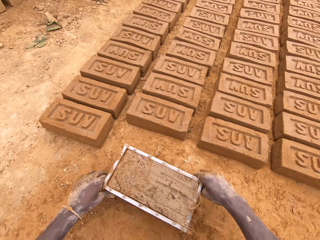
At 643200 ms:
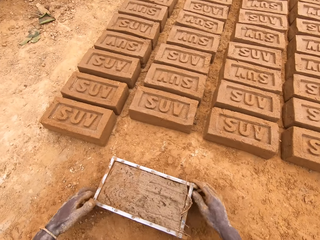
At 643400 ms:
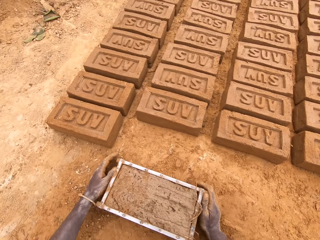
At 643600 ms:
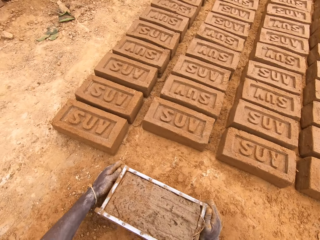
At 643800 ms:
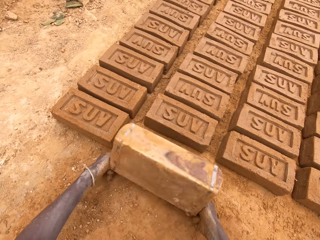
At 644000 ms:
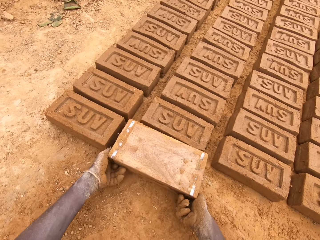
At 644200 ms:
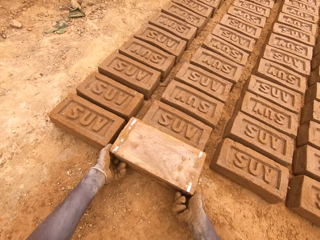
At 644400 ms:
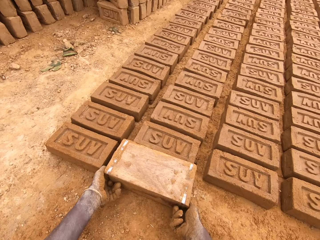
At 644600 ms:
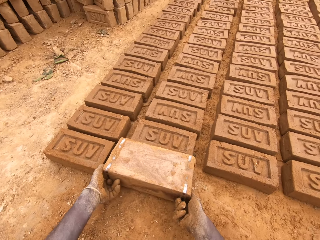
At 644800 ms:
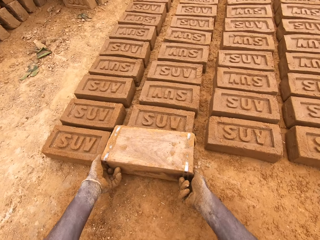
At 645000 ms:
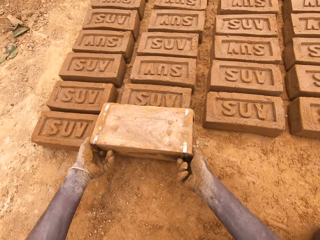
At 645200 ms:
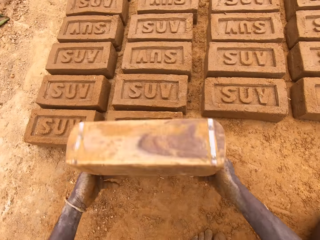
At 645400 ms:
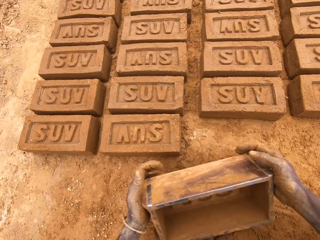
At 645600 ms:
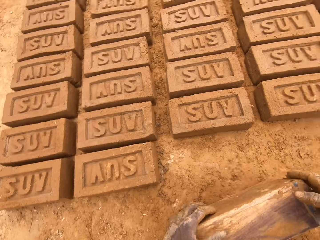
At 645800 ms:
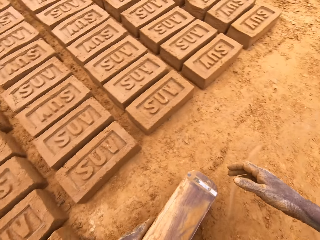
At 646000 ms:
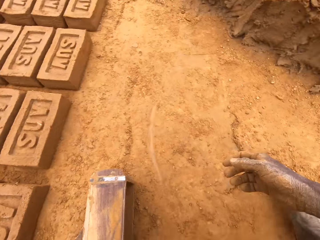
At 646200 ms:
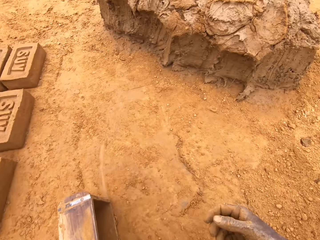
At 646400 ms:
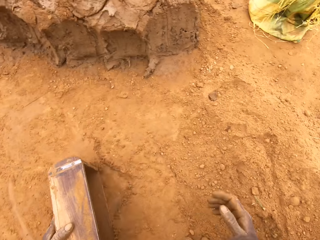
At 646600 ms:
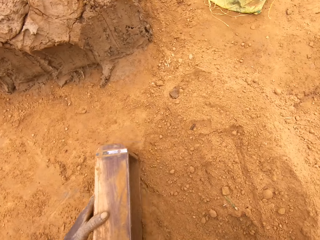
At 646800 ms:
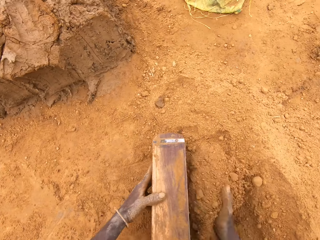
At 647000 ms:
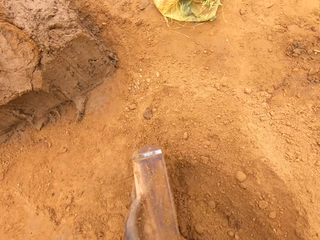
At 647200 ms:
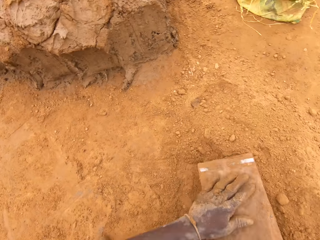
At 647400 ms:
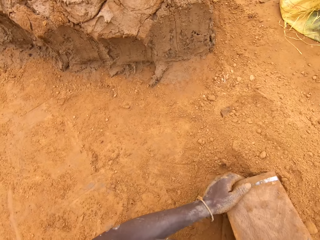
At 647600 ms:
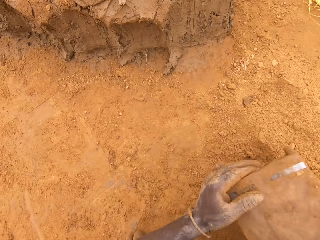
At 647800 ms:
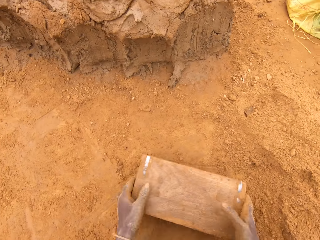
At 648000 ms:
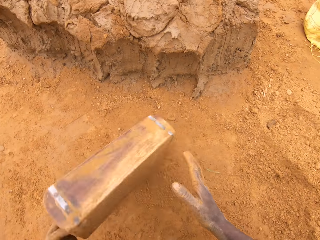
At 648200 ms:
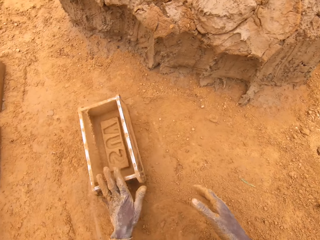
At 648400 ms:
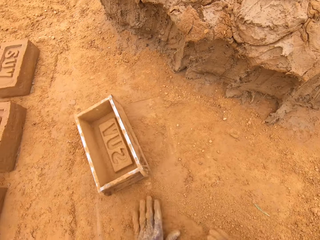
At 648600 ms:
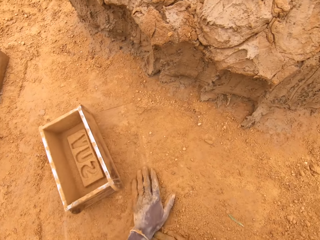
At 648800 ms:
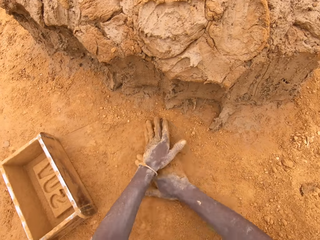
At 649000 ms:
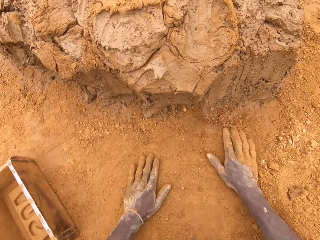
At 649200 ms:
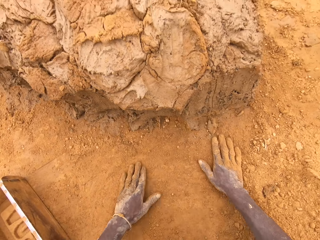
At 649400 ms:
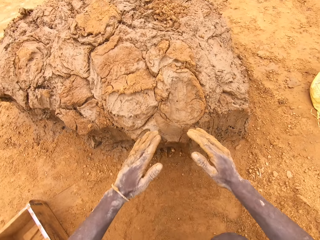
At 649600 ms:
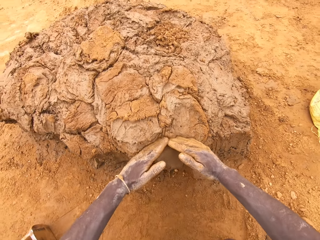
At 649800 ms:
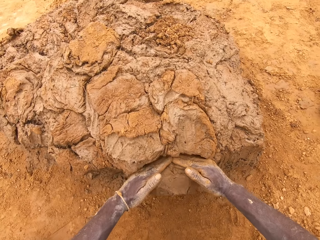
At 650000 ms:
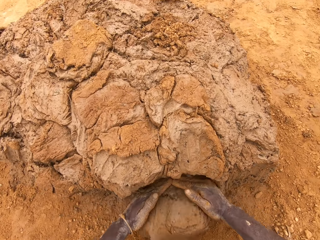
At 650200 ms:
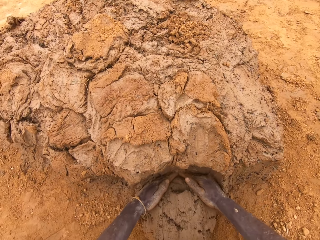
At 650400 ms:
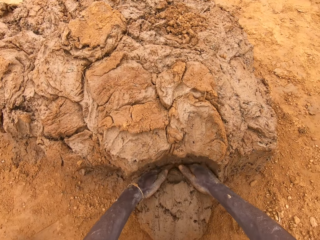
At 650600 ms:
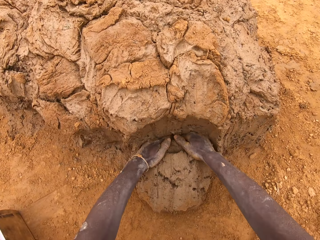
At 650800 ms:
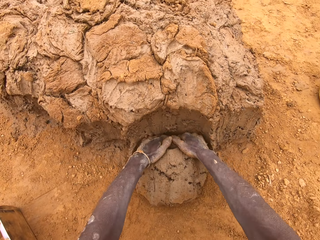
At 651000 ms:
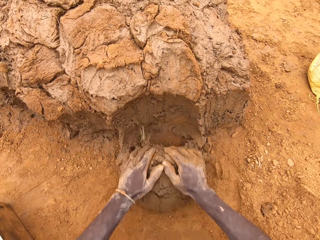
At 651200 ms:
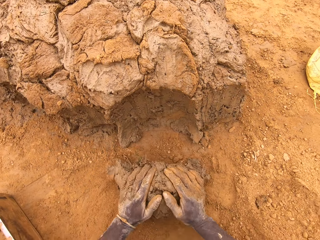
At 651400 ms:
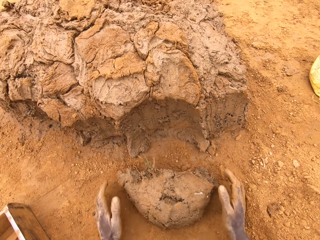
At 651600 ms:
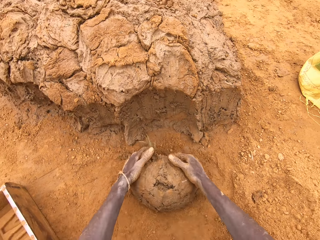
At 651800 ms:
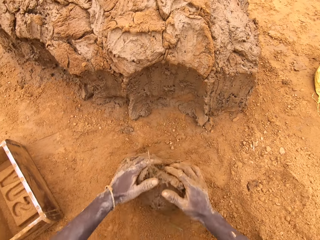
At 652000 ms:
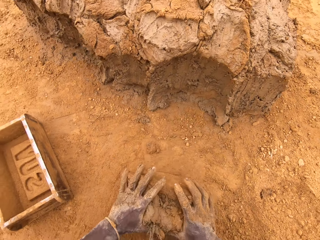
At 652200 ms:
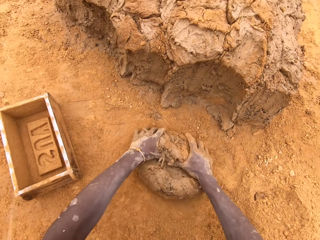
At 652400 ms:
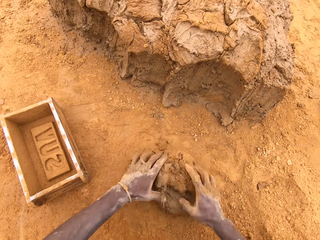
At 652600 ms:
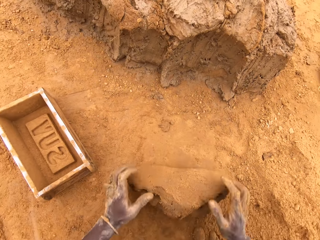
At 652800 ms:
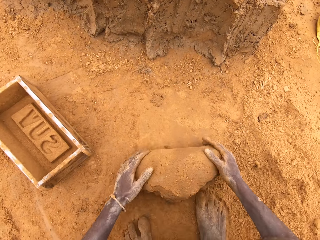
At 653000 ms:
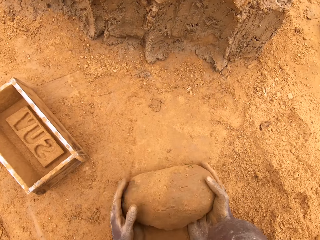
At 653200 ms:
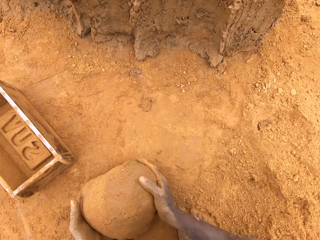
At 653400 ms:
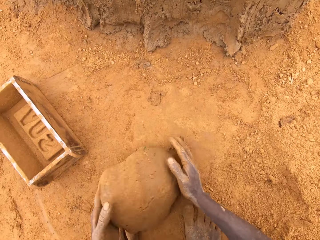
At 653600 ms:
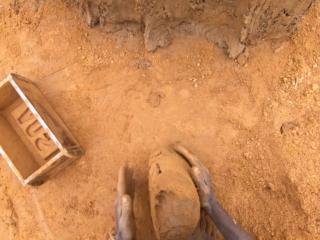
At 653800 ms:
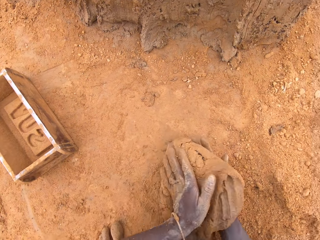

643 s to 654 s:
The camera wearer walks towards the bricks. He pours the mud on the ground. He holds the brick mould. He puts soil in the brick mould. He pours the soil from the brick mould. He moves the box. He rubs his hands in the soil. He scoops clay or mud with his hands. He rolls the mud on the ground. He moulds the clay.

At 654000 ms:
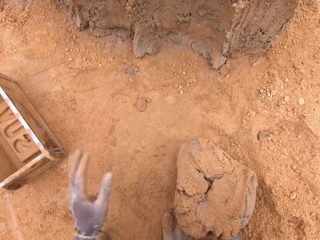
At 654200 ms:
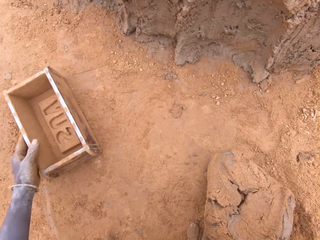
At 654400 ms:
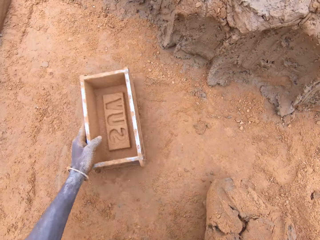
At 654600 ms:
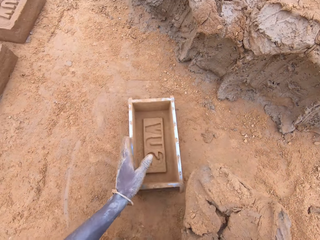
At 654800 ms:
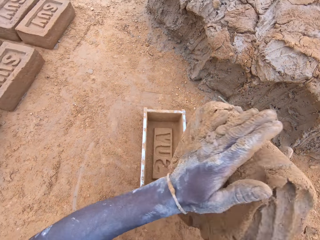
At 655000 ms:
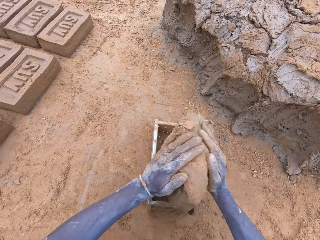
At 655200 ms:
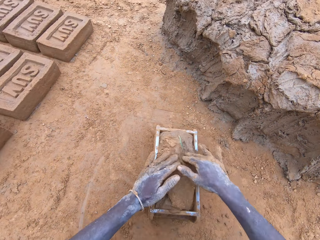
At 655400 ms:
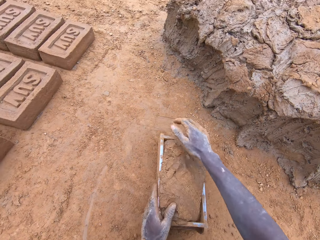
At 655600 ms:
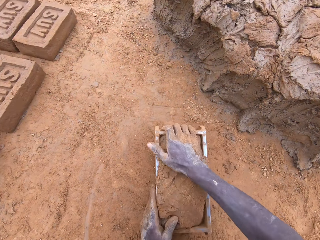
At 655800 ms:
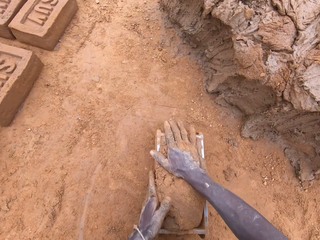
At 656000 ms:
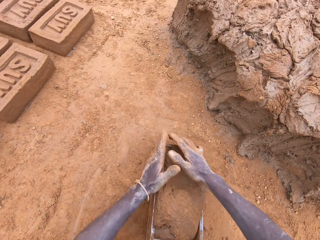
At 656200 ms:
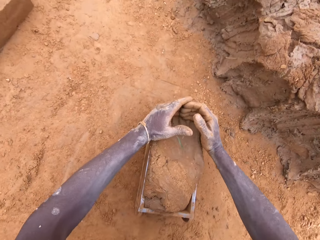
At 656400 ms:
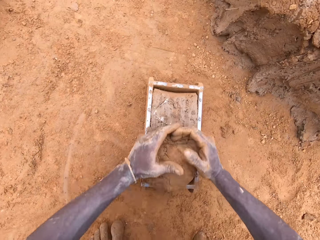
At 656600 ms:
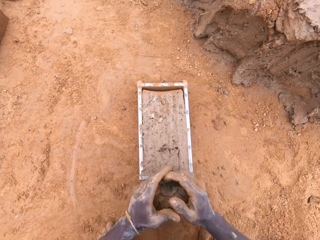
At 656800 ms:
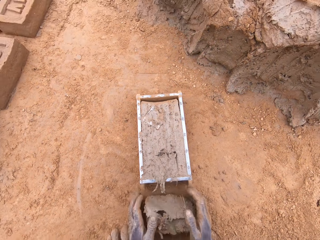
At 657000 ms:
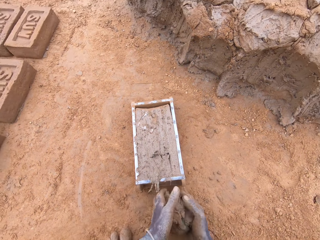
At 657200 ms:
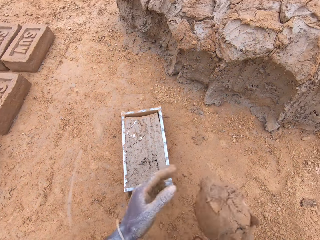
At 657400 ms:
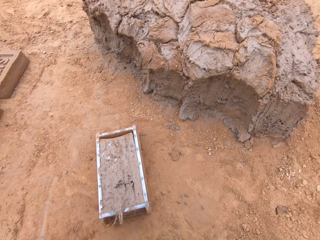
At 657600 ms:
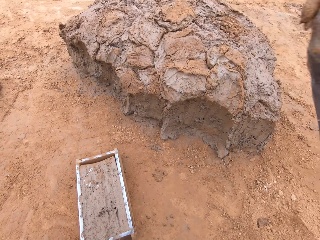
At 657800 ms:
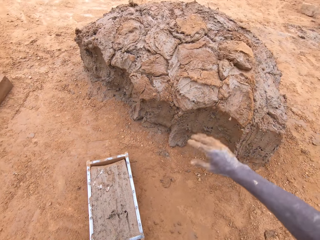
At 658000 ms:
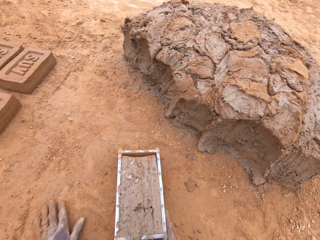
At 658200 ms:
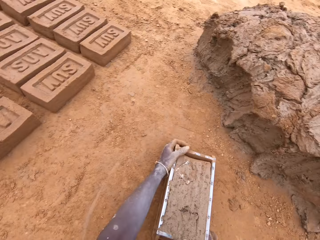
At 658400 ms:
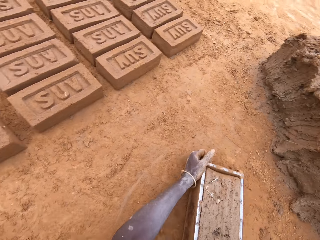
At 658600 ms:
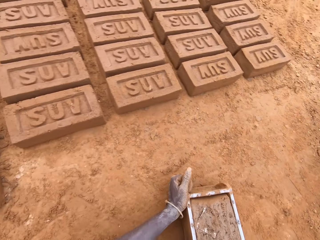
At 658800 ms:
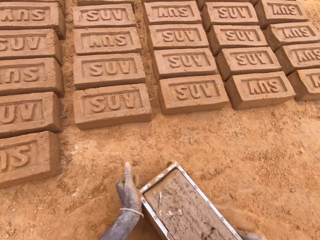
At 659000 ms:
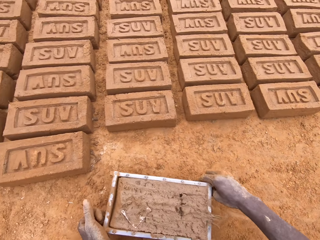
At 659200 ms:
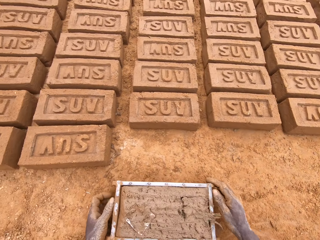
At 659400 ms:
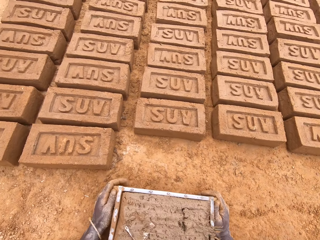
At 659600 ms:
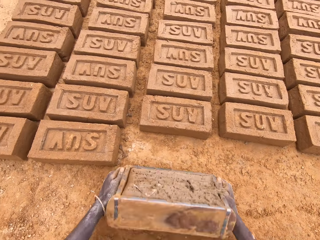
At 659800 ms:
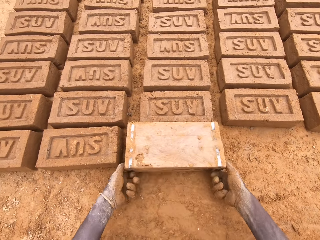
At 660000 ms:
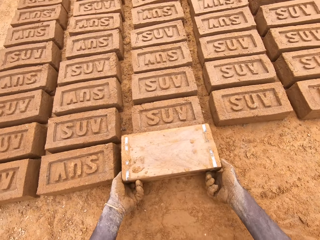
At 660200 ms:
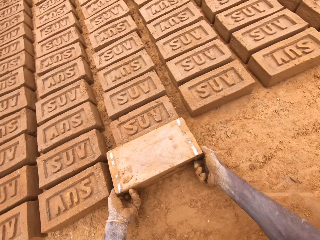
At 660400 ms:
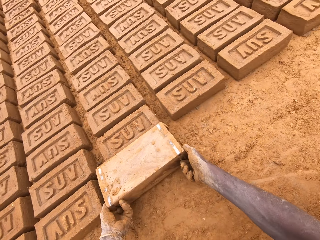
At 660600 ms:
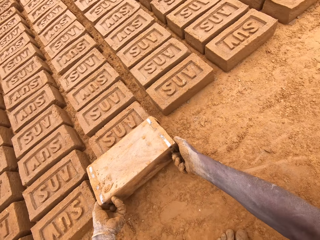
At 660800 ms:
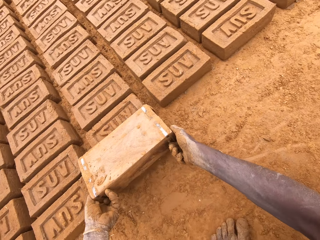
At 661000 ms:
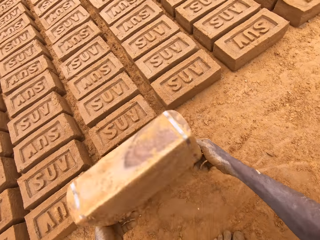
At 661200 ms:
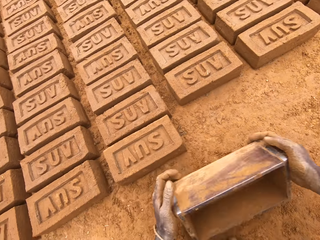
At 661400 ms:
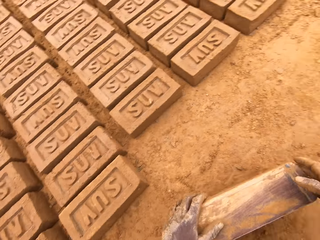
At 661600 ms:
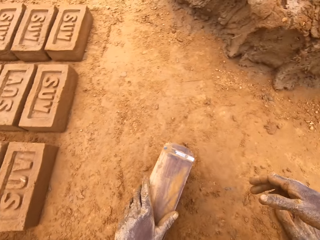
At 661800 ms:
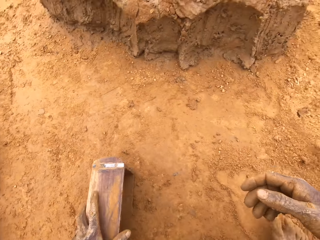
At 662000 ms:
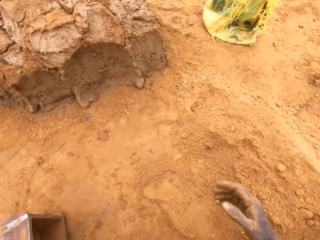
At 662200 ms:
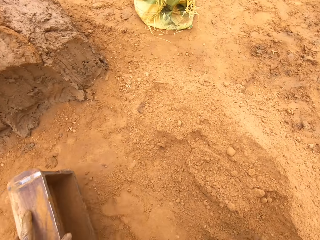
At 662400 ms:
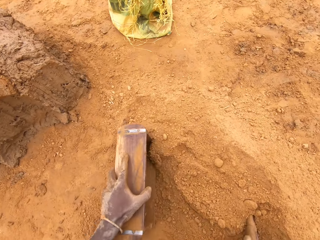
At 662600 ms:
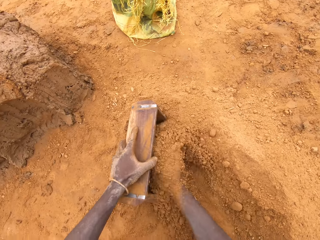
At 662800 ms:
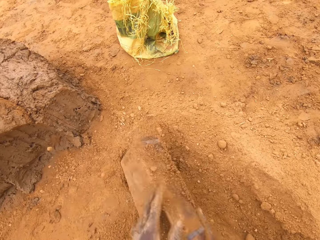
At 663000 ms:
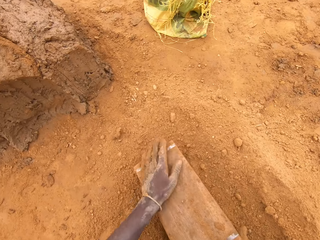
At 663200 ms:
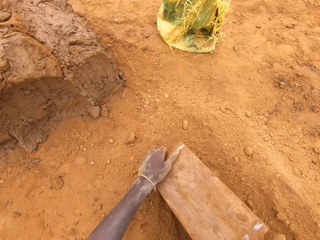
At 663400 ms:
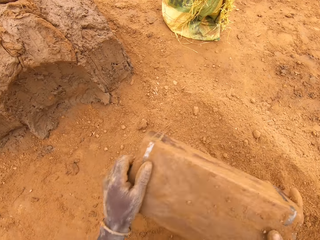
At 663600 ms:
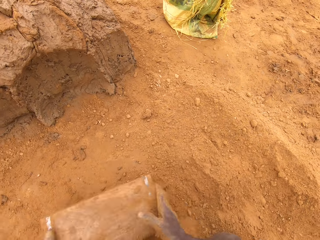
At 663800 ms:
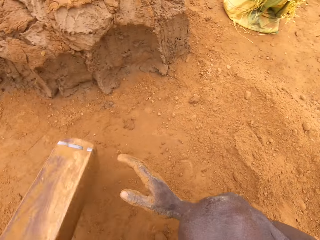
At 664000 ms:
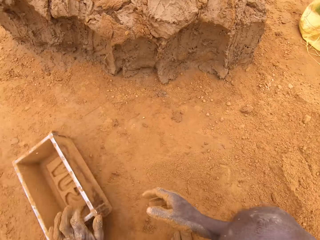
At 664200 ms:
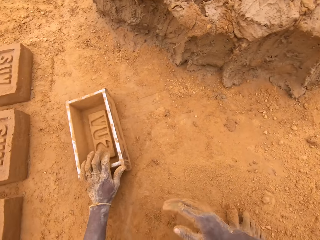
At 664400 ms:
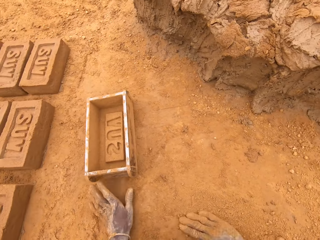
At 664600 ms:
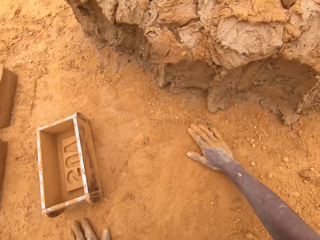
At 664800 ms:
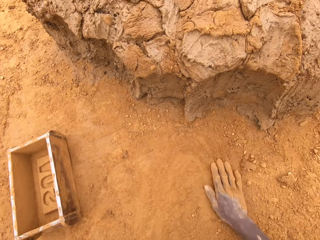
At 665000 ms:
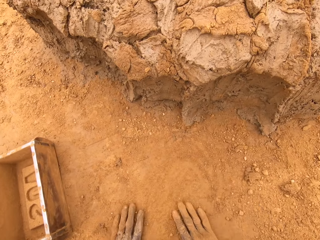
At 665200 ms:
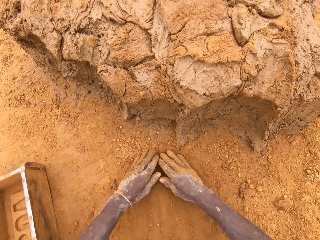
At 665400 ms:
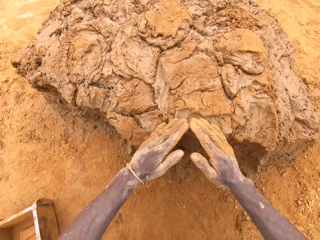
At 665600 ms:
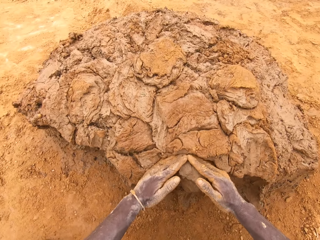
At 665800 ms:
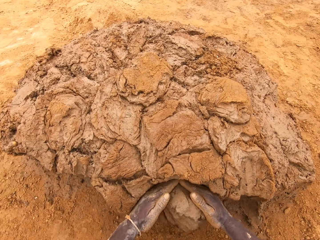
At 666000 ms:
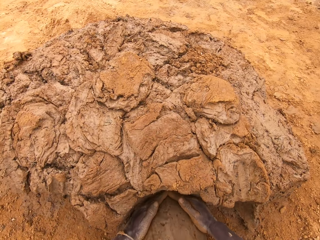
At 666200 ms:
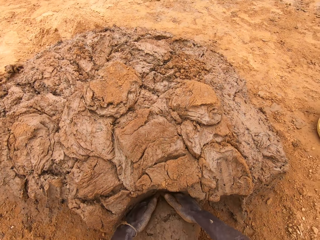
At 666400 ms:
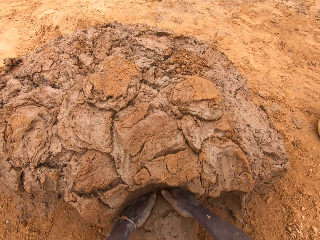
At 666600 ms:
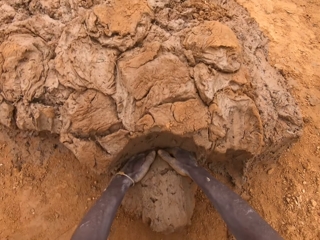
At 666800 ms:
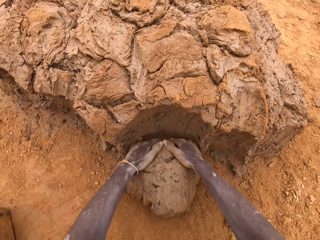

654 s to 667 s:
The camera wearer picks up the brick mould and moves the box. He puts the mud or clay in the brick mould. He scoops the excess mud. He presses the clay. He levels the clay in the box. He throws the excess mud on the other mud. He heaps the clay. He picks up the brick mould and moves the box. He pours the mud from the brick mould. He holds the brick mould. He puts soil in the brick mould. He pours the soil from the brick mould. He moves the box. He rubs his hands on the soil. He scoops the clay with his hands.
